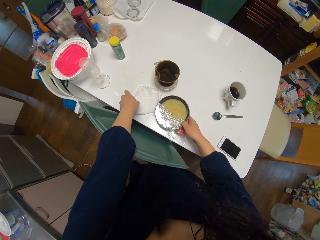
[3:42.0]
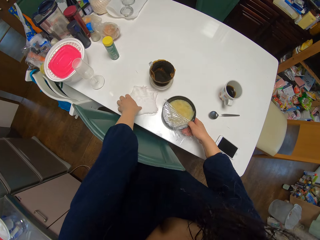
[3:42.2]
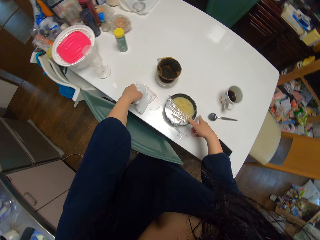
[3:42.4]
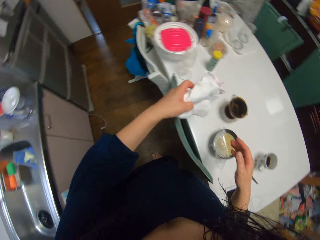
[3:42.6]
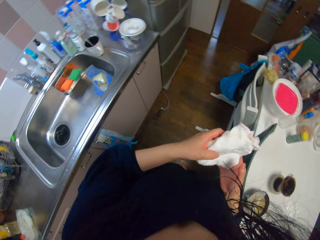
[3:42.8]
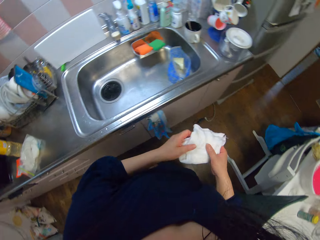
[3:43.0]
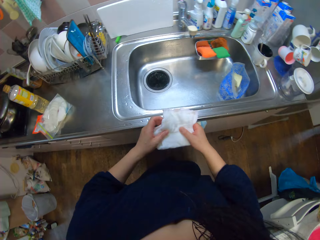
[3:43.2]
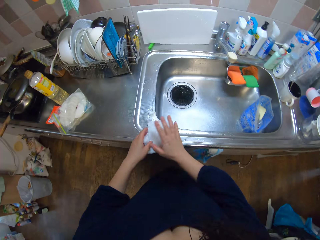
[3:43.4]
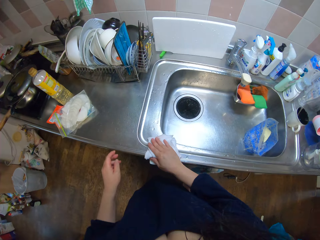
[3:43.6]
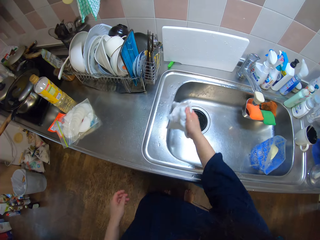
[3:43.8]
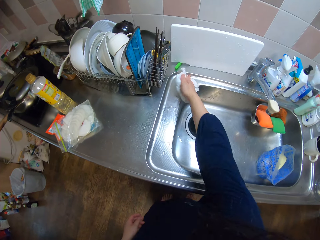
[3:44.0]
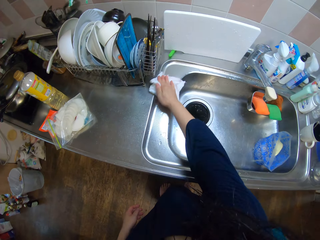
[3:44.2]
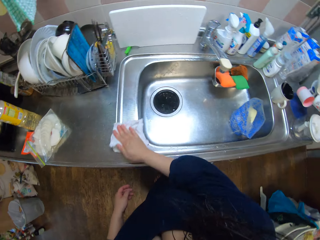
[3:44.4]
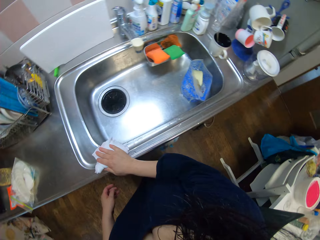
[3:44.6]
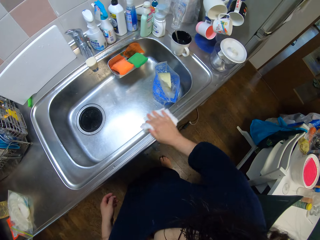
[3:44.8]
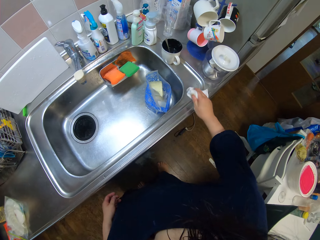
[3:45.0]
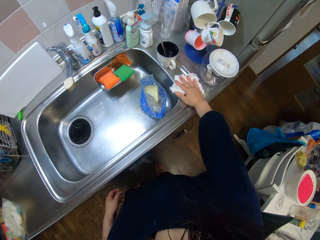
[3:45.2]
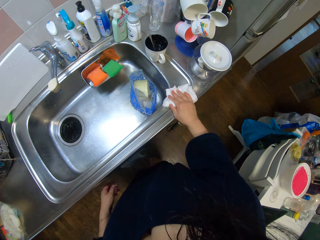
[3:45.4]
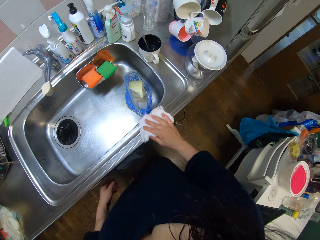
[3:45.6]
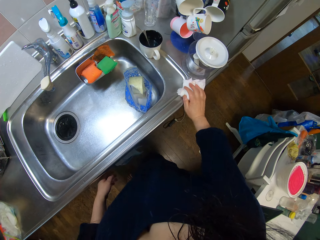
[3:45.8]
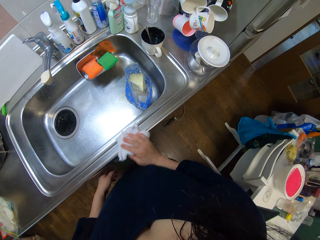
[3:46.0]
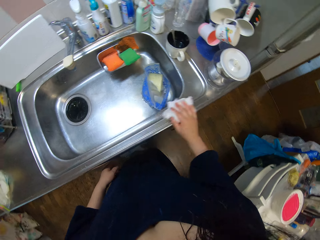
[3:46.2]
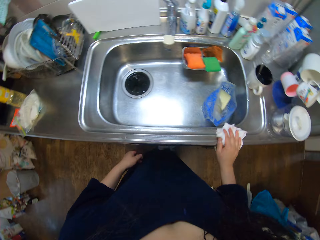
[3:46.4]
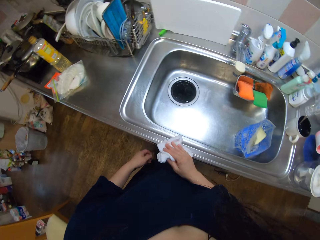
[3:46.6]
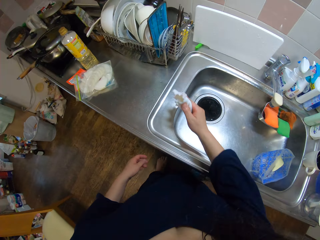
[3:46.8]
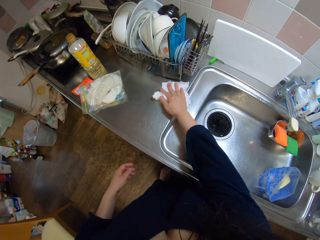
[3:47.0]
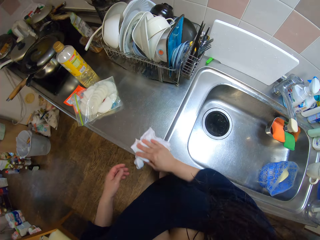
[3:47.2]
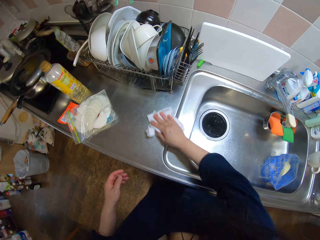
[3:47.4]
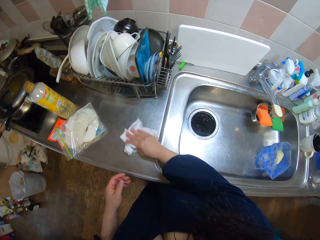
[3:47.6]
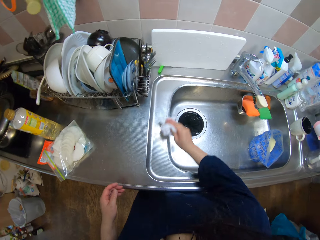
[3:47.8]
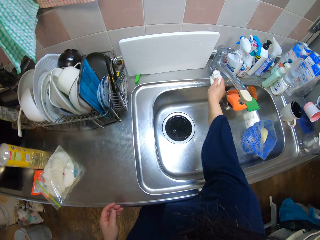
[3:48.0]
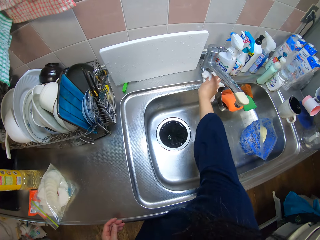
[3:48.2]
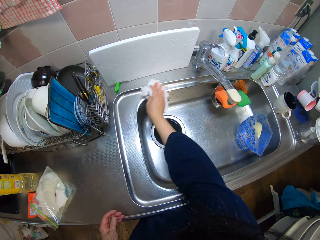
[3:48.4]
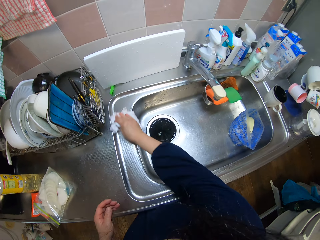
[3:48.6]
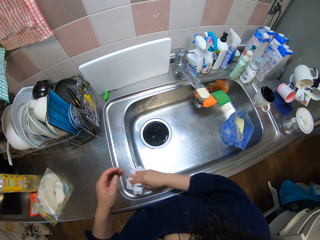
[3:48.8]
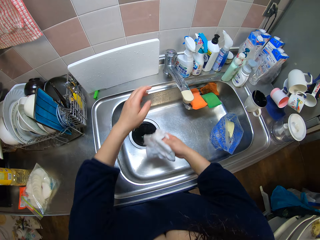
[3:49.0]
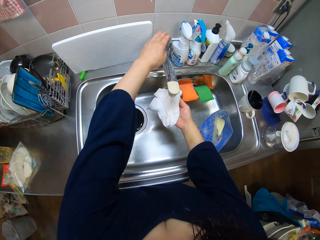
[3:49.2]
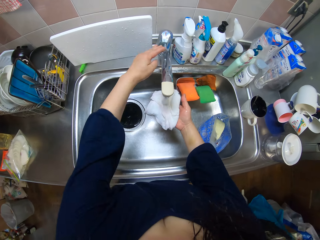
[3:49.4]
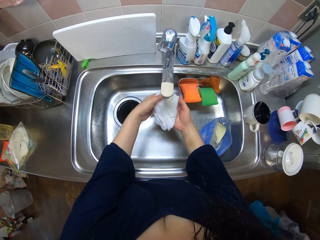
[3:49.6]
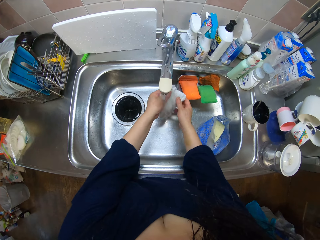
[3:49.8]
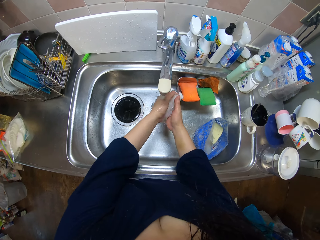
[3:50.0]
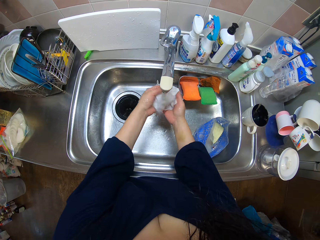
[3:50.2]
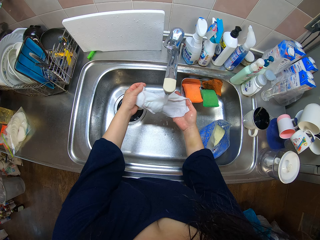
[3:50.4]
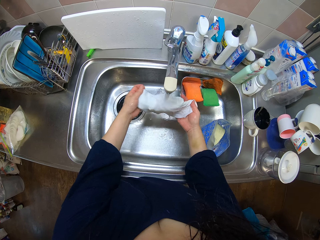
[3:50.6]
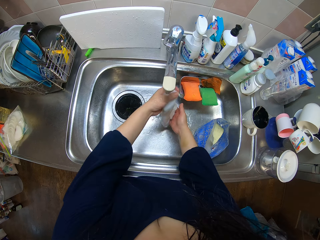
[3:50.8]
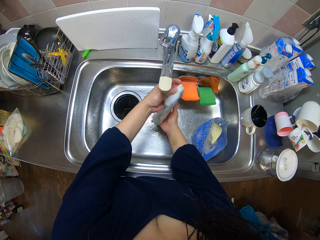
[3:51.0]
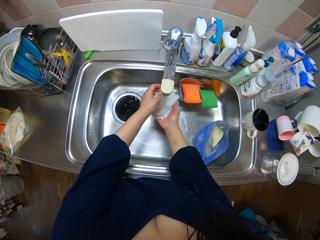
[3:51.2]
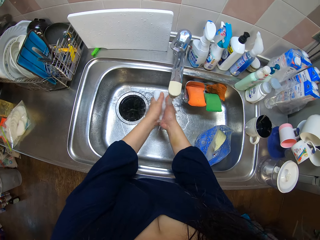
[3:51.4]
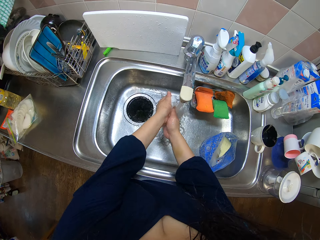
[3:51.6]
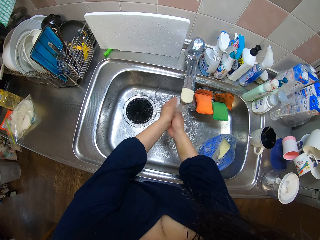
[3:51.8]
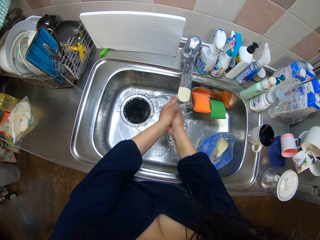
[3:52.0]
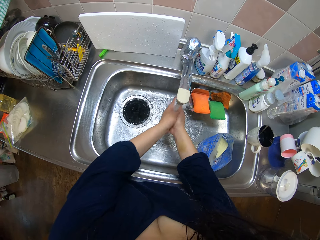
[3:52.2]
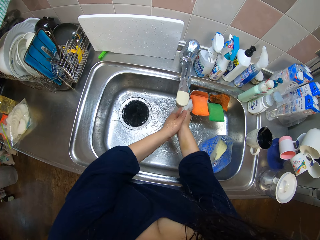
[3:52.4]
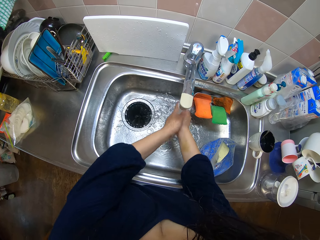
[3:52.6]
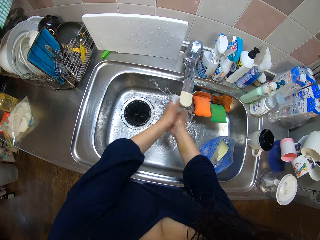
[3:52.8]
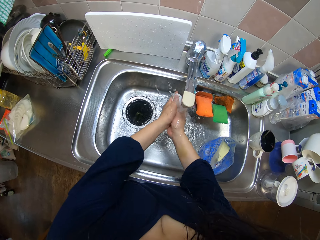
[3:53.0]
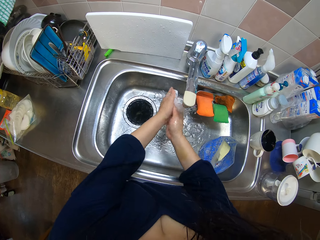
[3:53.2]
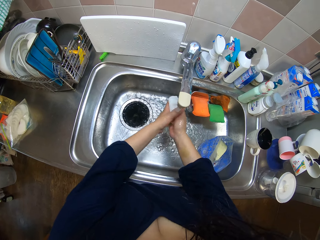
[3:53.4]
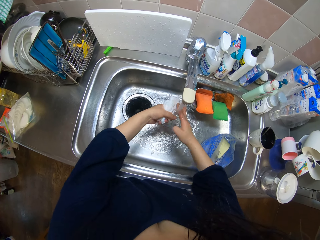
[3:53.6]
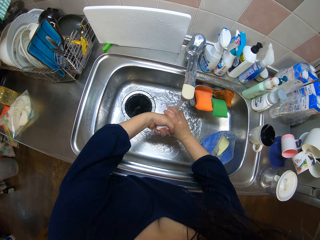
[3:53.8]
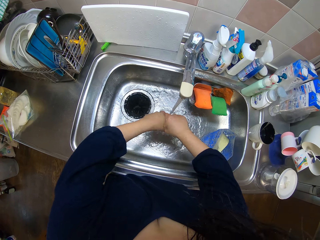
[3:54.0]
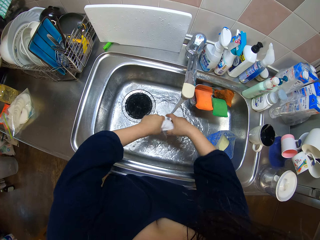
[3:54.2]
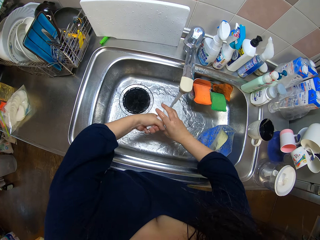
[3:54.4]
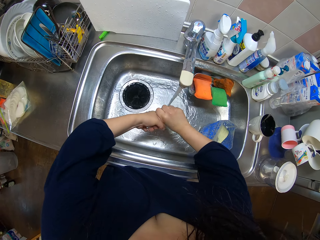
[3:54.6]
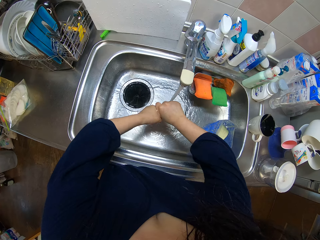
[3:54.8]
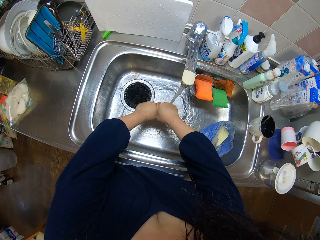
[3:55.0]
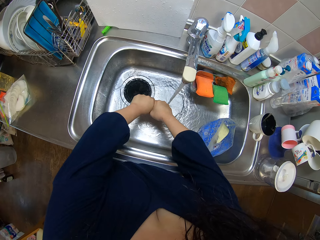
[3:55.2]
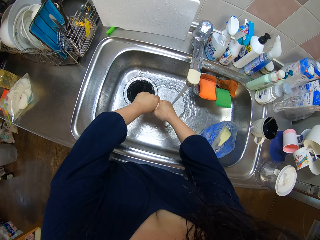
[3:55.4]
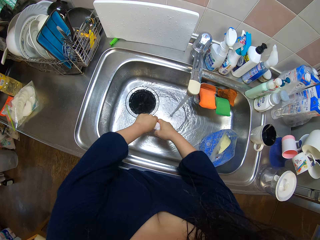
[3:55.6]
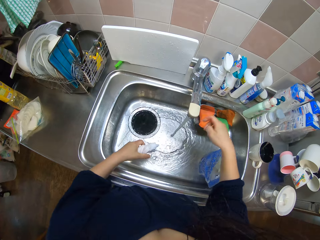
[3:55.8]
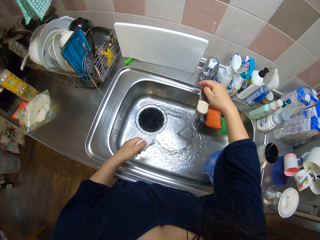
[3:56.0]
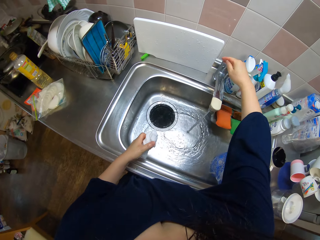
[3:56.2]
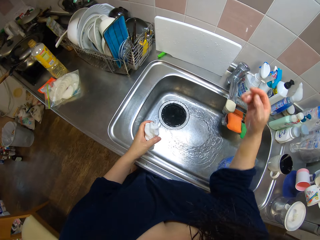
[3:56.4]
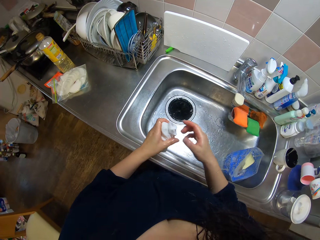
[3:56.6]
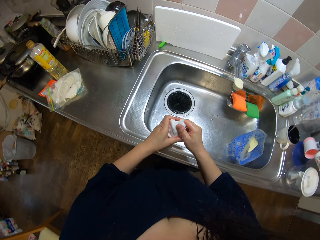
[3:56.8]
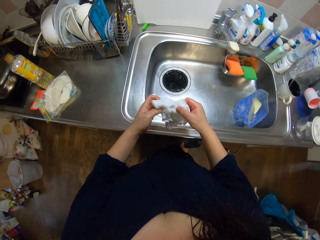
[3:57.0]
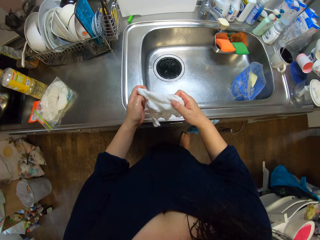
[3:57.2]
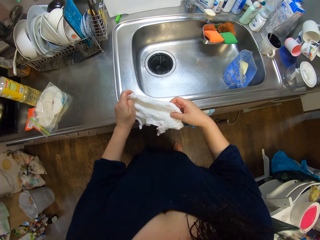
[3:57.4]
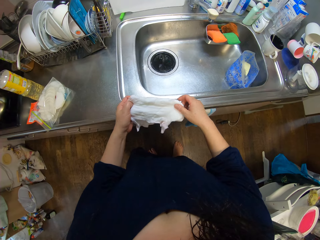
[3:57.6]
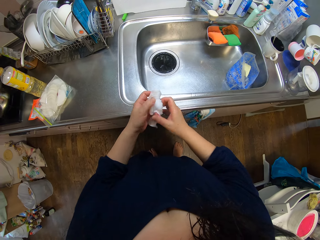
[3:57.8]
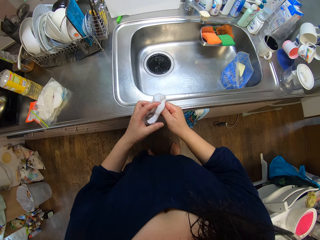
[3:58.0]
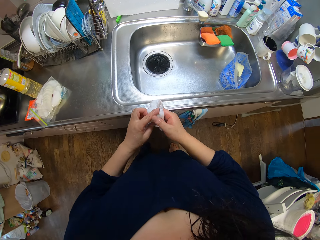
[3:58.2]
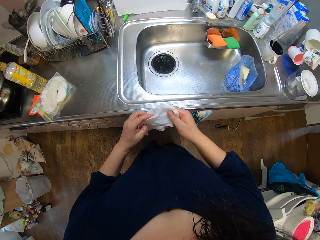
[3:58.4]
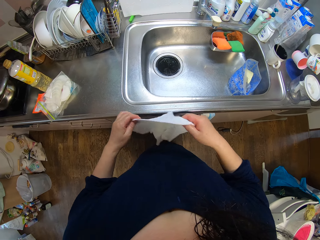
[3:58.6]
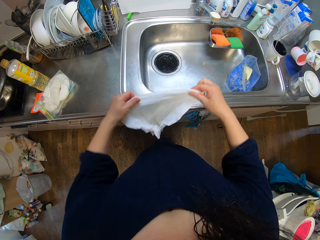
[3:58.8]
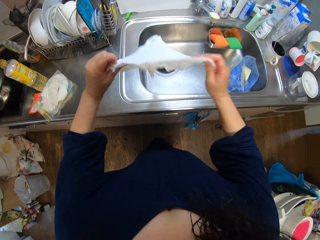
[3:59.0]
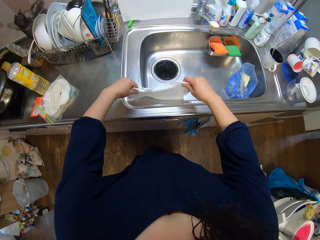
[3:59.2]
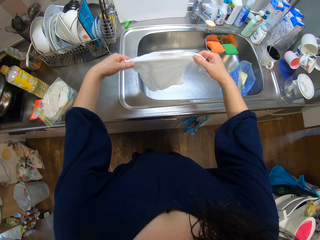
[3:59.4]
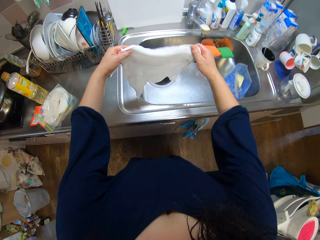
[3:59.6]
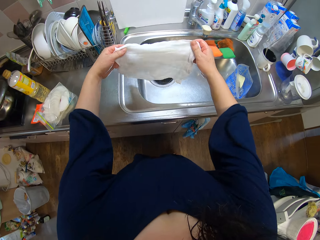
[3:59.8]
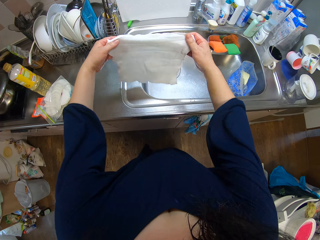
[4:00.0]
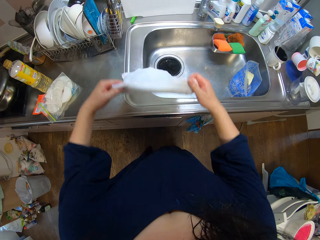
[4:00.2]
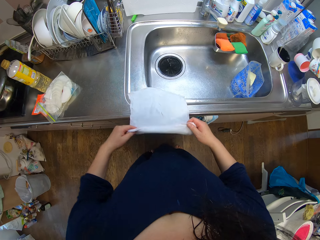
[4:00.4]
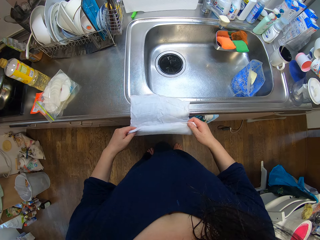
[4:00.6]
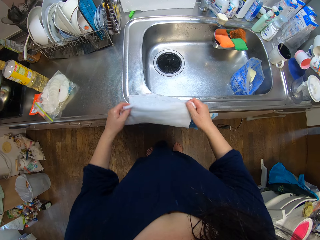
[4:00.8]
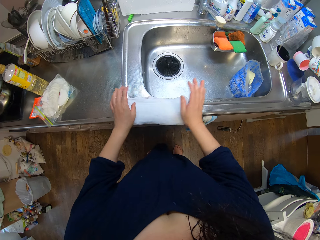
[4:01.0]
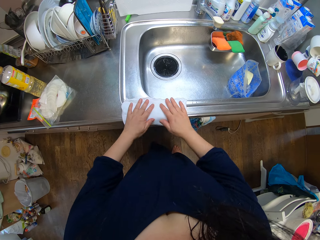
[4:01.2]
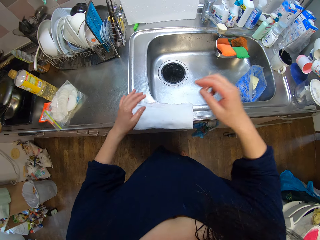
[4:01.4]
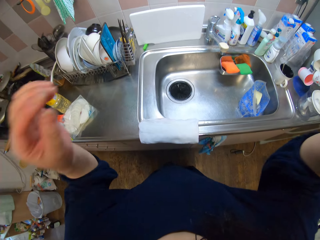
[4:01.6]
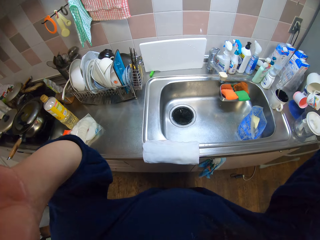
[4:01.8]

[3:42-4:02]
The camera wearer moves a bowl on the table. They pick up a napkin or wiping cloth from the table. They turn around. They clean the kitchen sink with the napkin. They turn on the water. They rinse the napkin. They squeeze the wiping cloth. They turn off the tap. They spread the napkin. They fold the wiping cloth.
